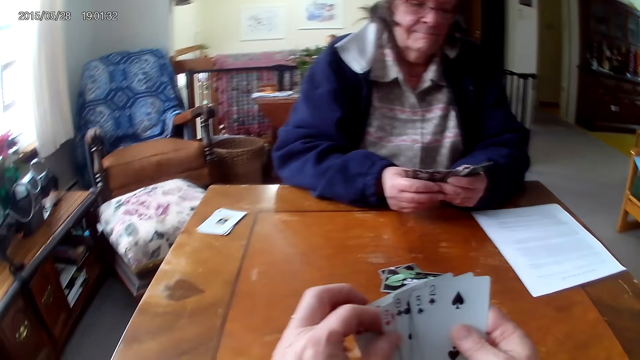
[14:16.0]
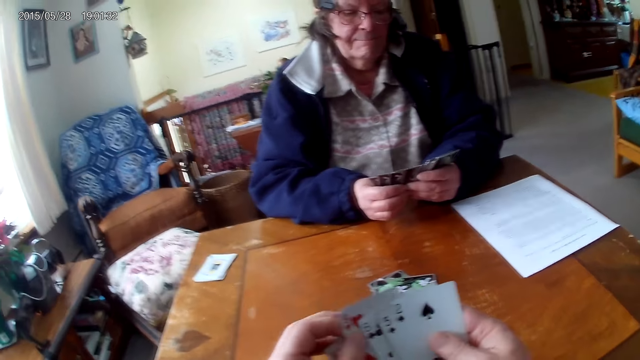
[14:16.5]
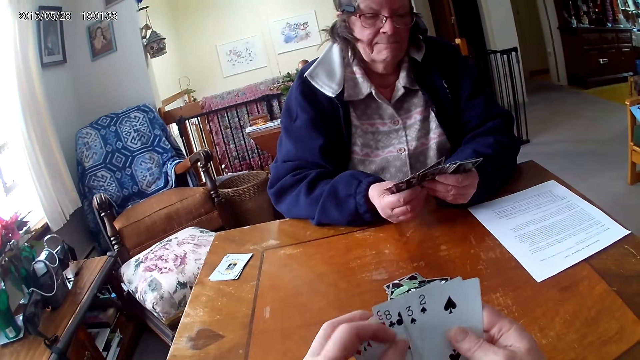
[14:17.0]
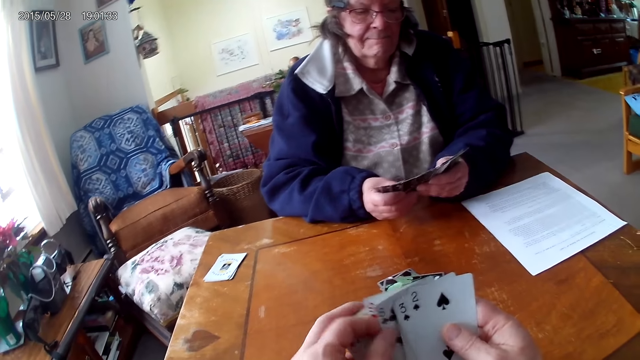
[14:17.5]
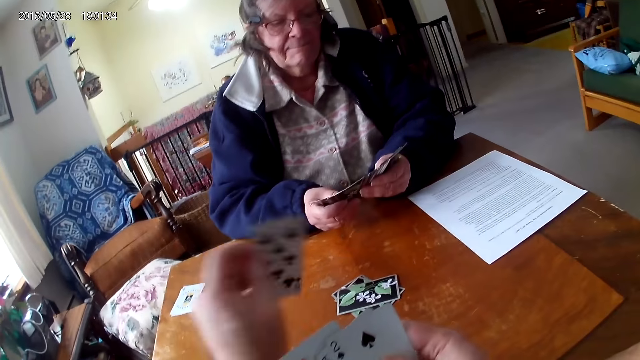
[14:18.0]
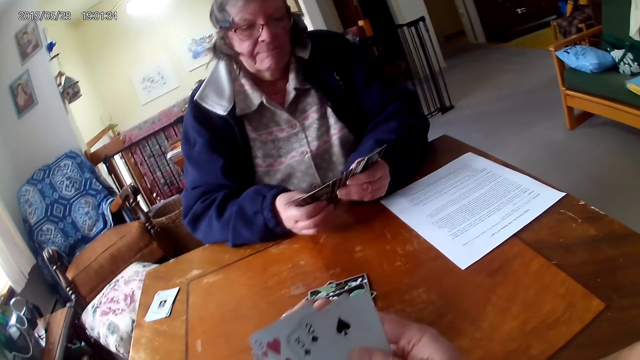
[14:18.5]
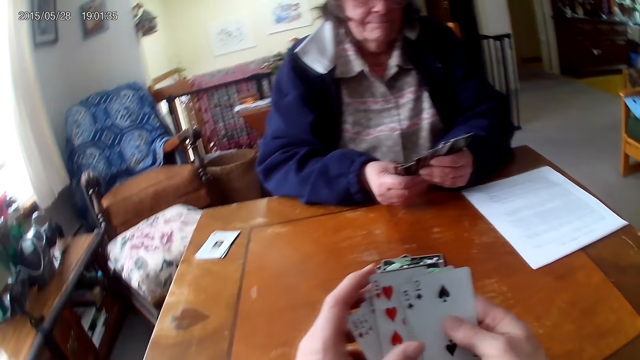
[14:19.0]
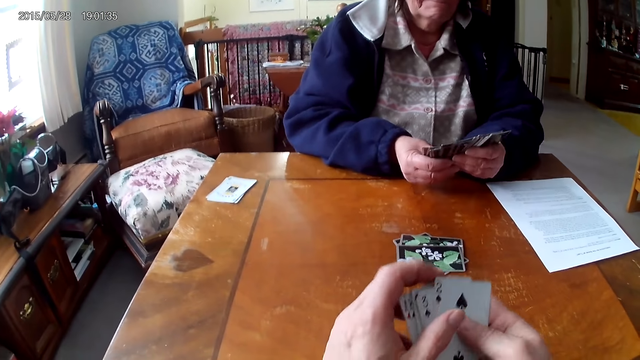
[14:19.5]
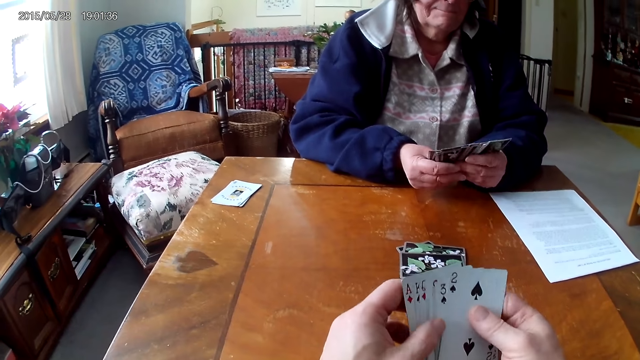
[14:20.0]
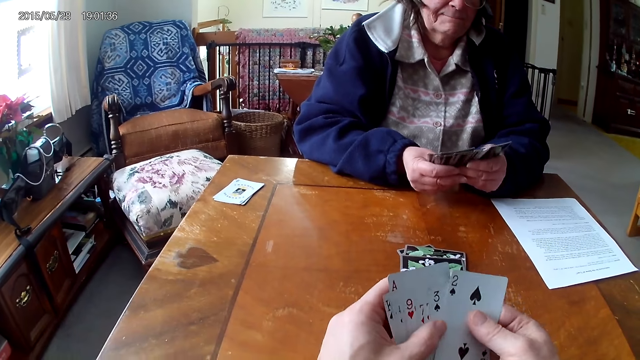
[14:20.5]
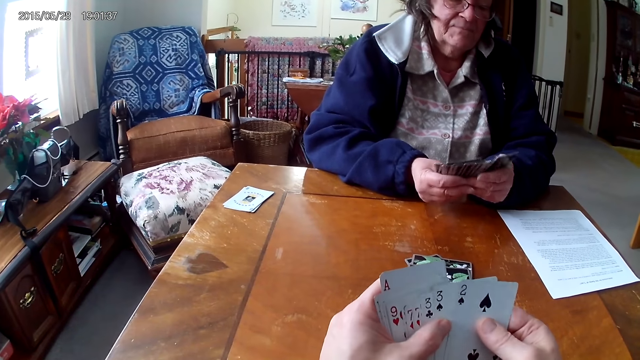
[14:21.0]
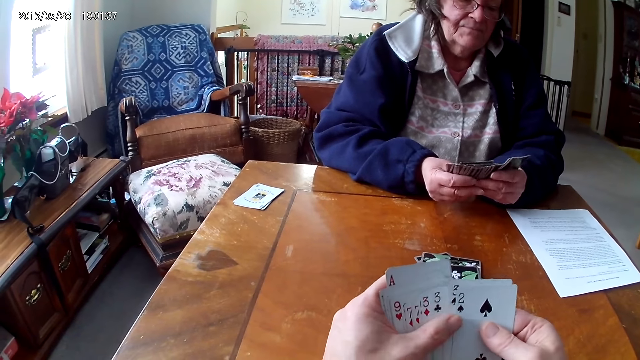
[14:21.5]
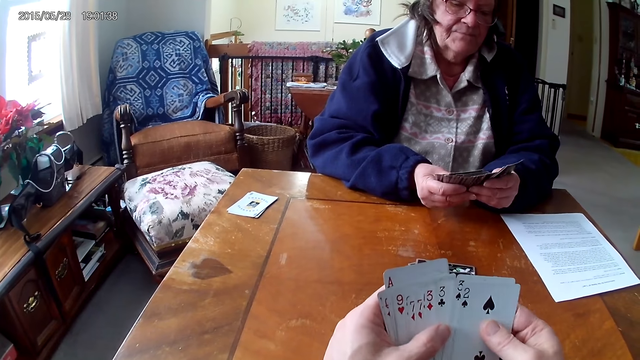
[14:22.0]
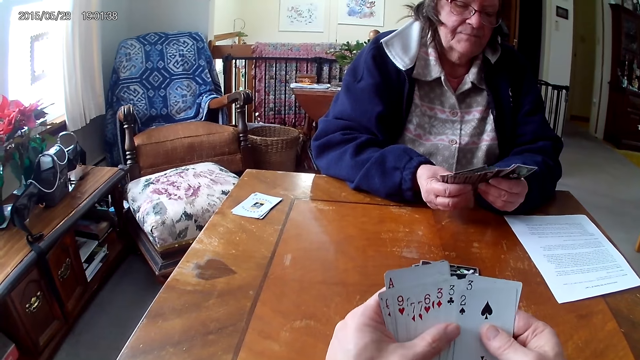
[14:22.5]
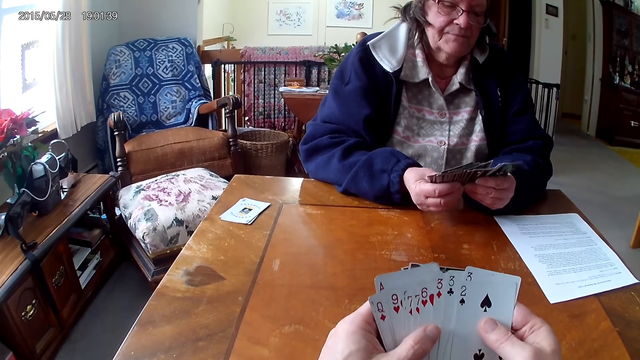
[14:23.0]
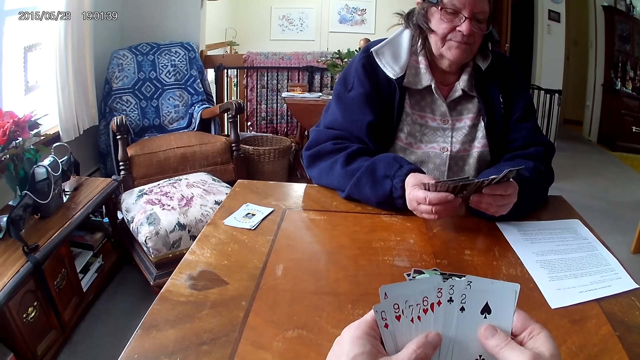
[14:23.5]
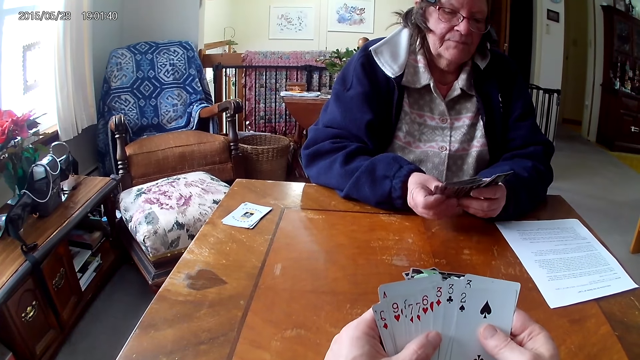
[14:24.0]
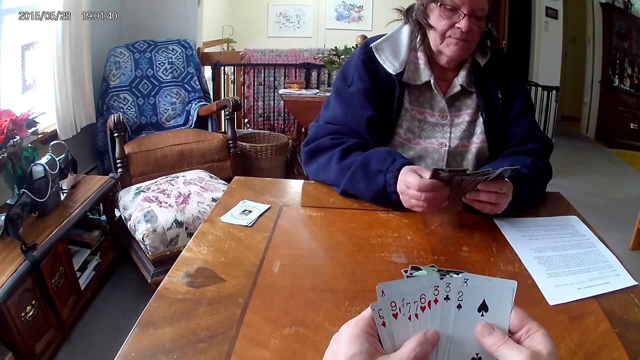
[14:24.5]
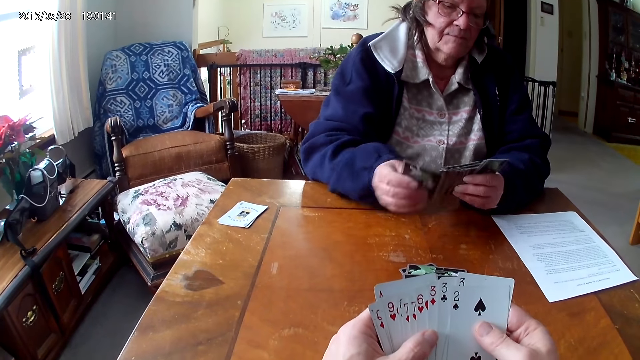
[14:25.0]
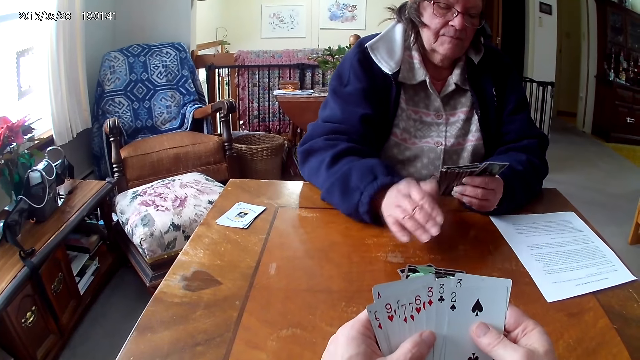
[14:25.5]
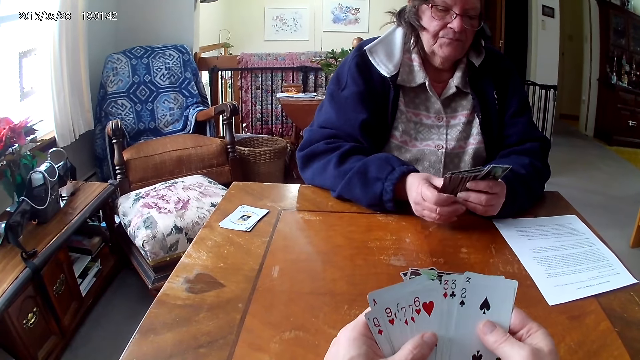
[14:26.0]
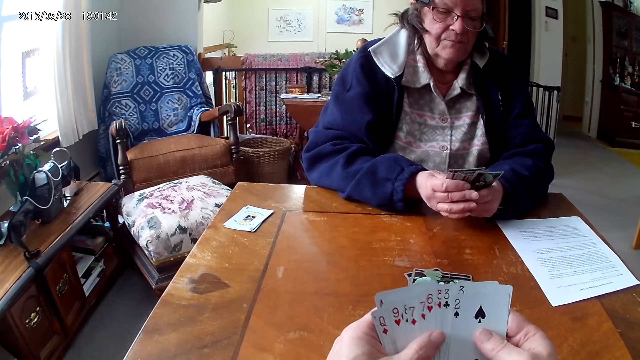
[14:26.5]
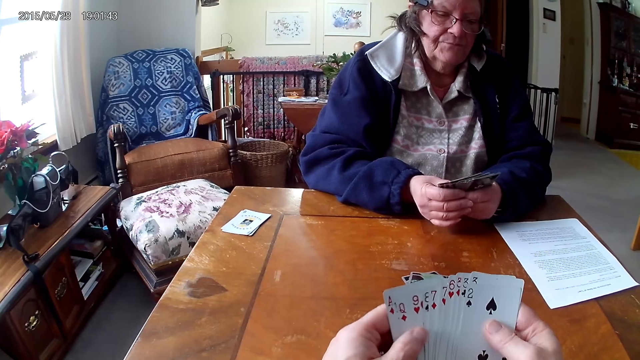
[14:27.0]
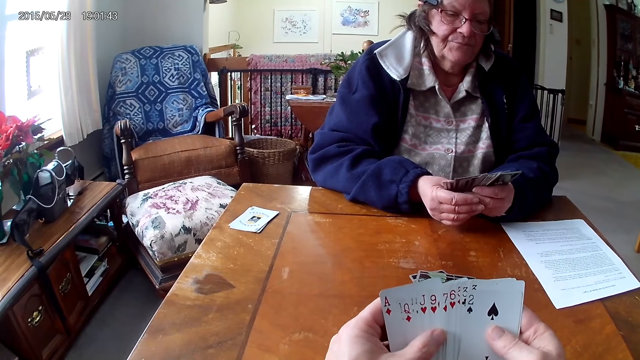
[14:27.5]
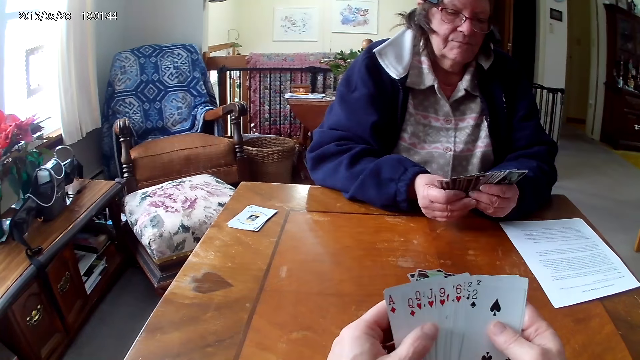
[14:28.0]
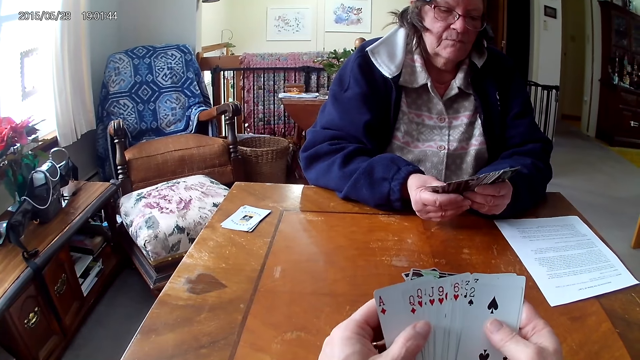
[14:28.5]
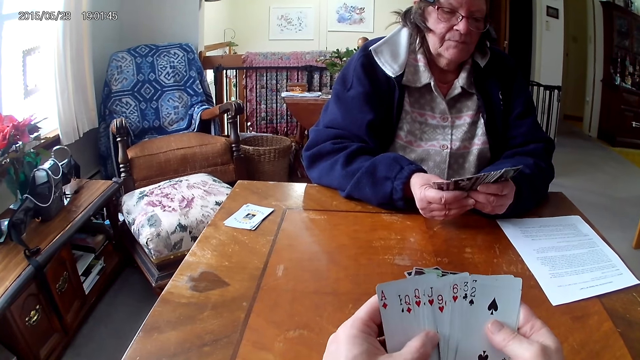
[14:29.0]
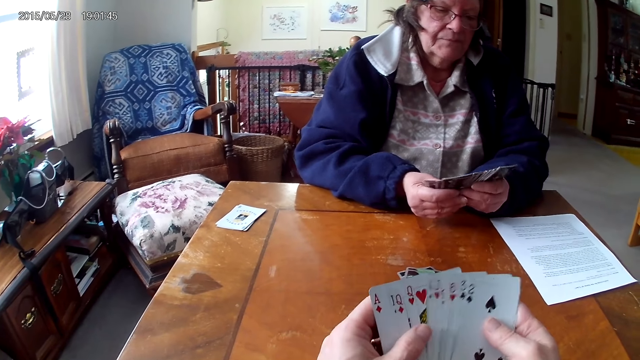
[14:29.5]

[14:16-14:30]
The camera wearer throws a card on the table. A woman arranges cards. The woman throws a card on the table. The camera wearer arranges cards.

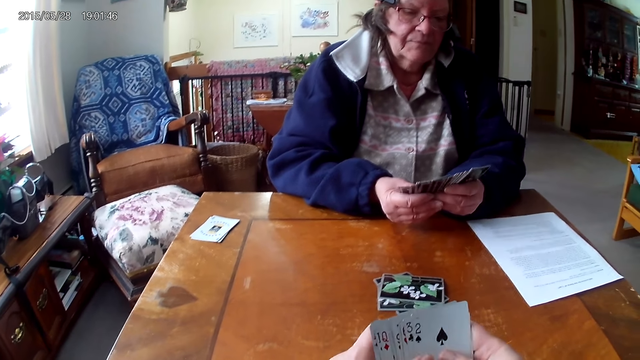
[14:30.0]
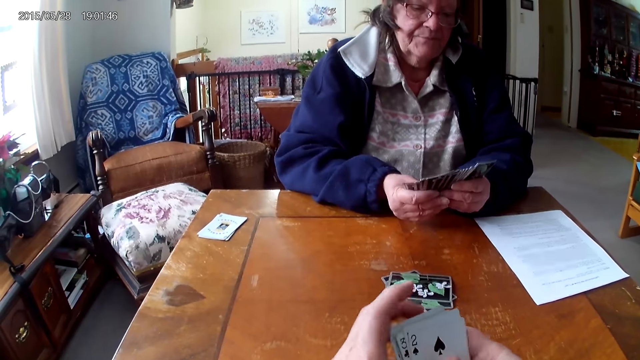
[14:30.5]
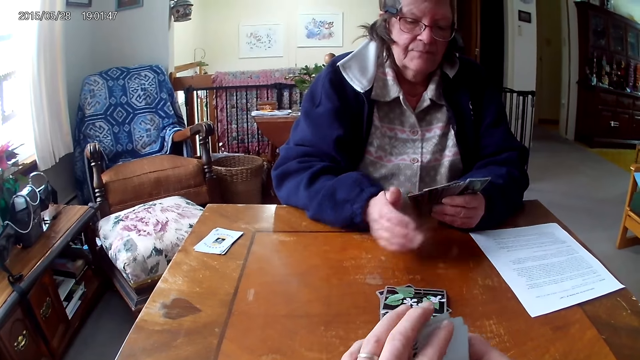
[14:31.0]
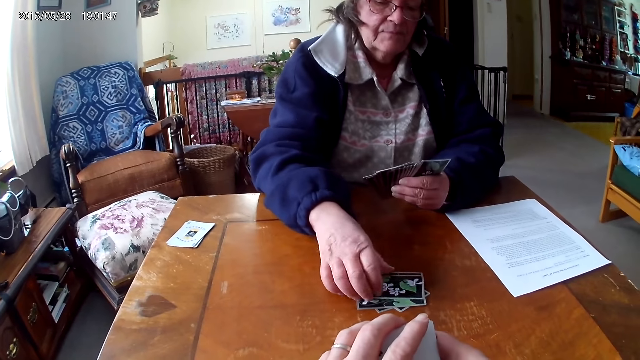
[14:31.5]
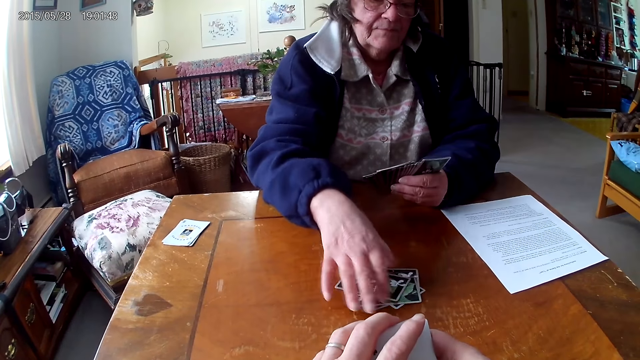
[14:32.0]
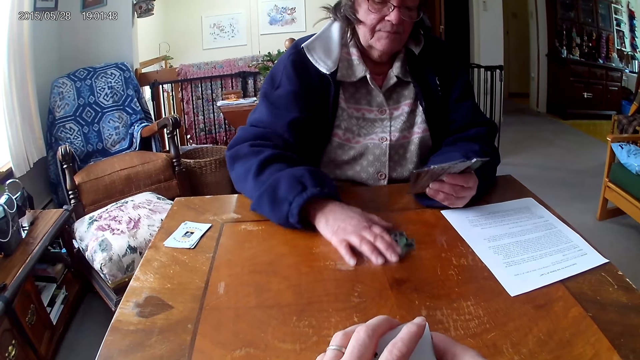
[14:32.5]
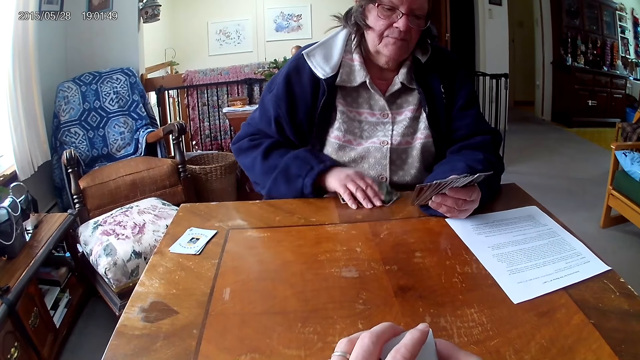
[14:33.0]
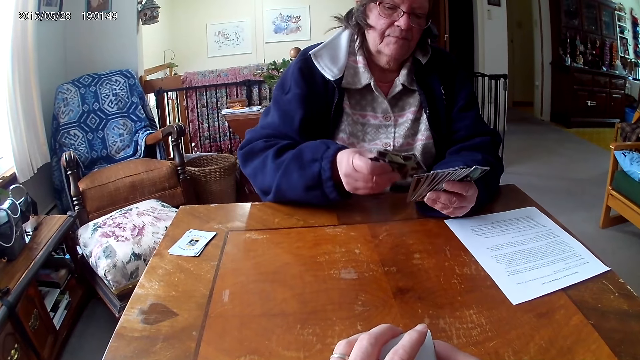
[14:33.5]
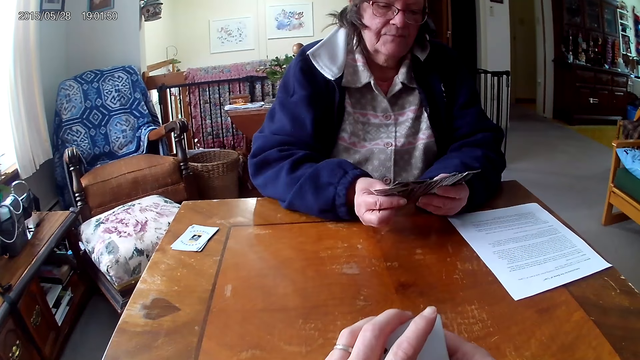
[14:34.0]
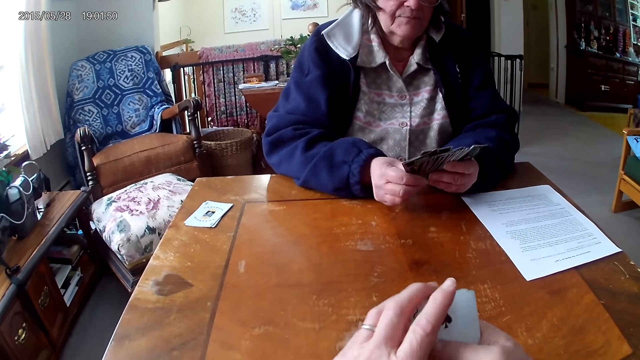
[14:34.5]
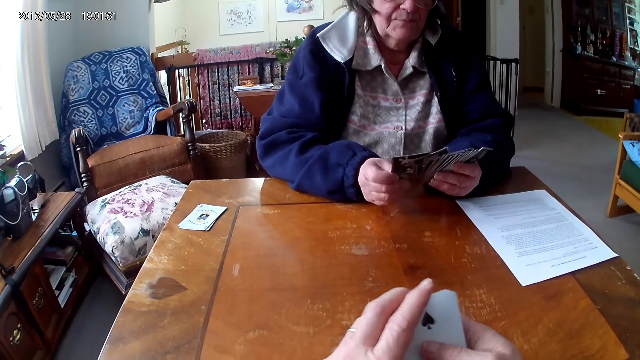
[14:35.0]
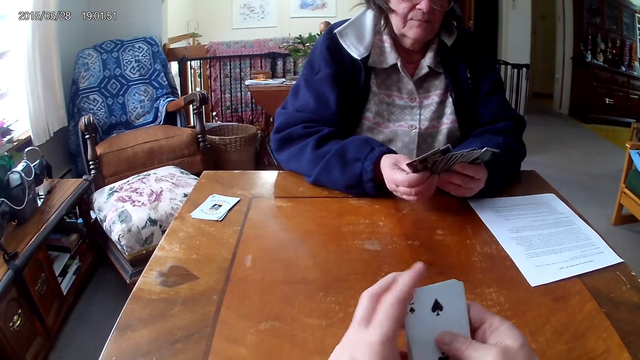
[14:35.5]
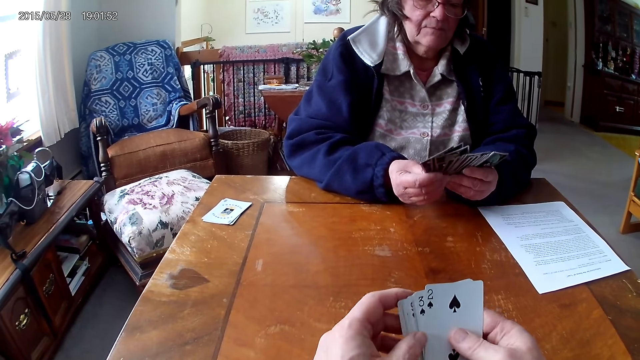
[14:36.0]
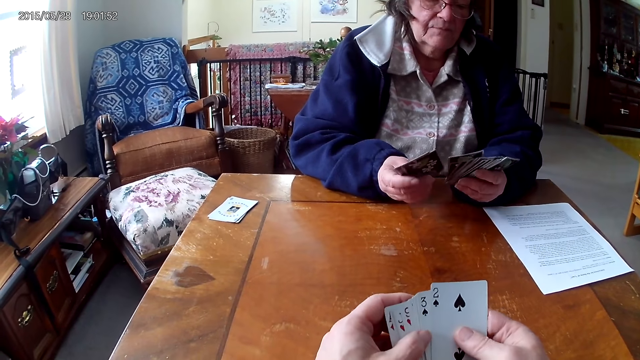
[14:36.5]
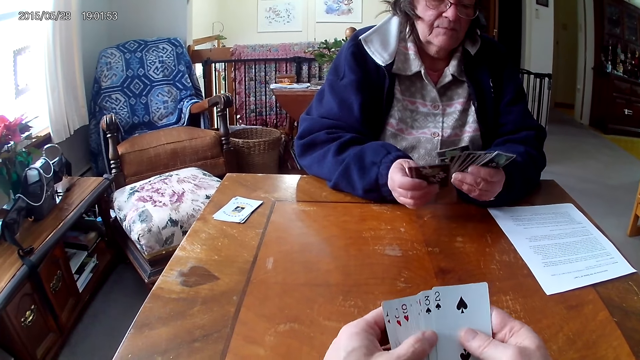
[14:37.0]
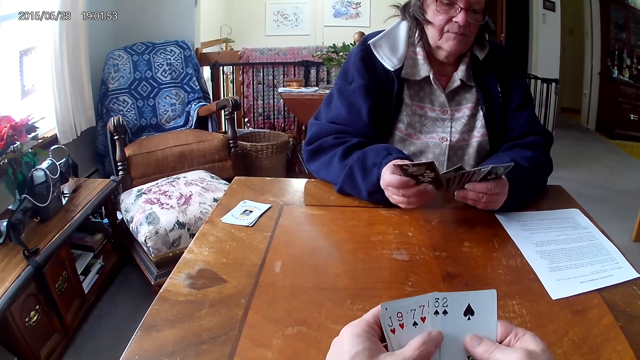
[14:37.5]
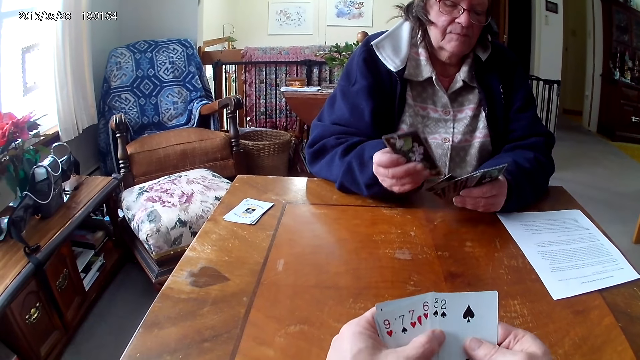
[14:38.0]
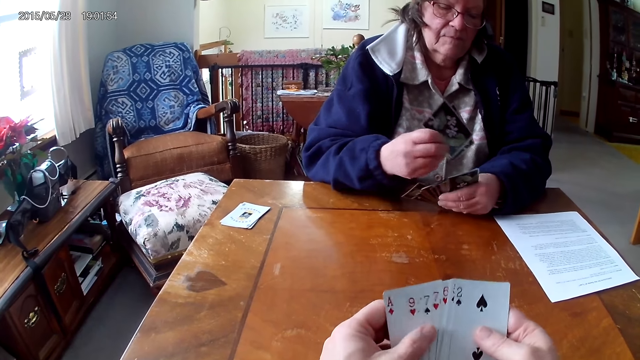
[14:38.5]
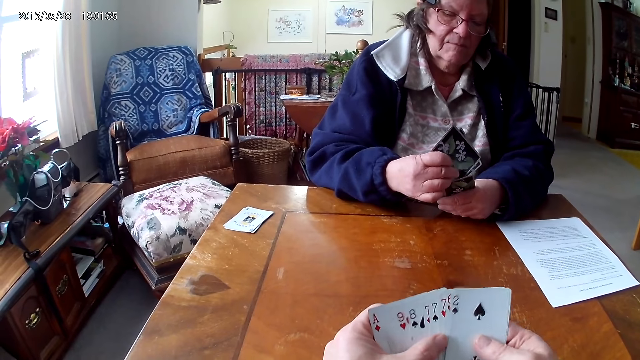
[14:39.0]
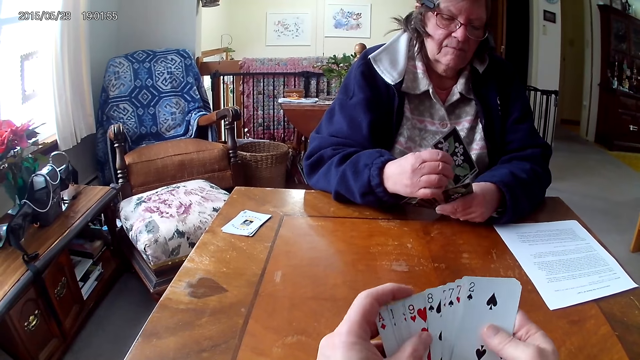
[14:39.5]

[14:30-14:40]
A woman takes cards. The camera wearer arranges cards.
